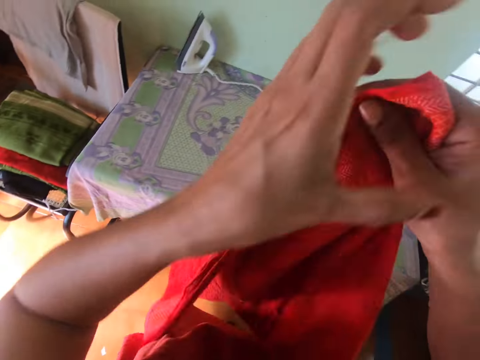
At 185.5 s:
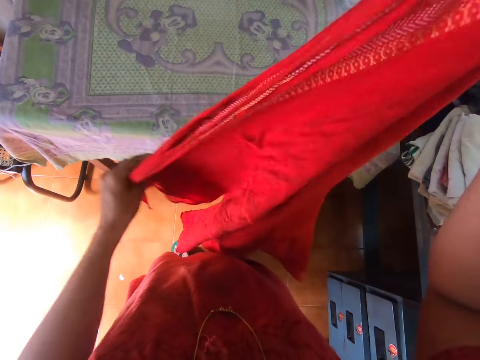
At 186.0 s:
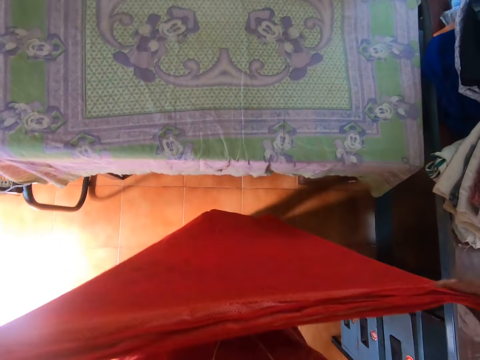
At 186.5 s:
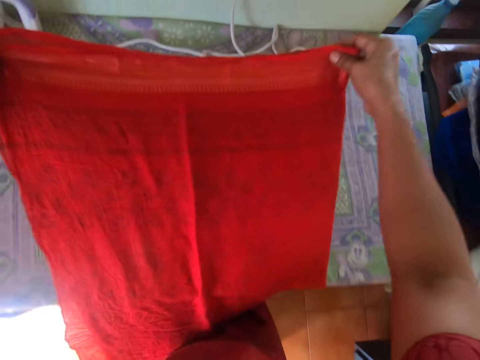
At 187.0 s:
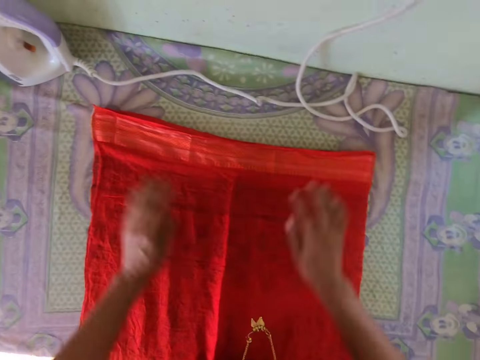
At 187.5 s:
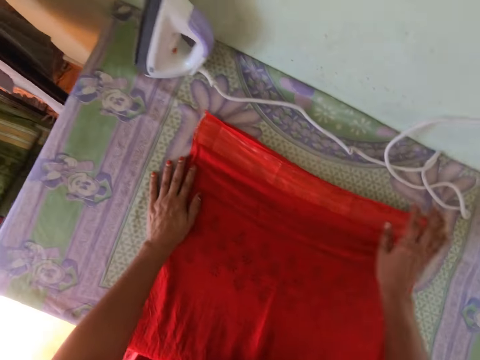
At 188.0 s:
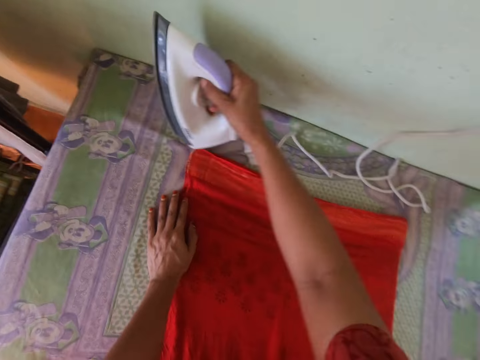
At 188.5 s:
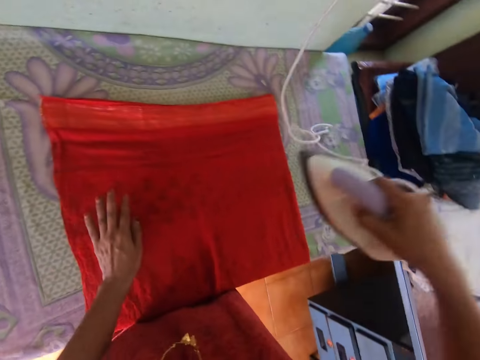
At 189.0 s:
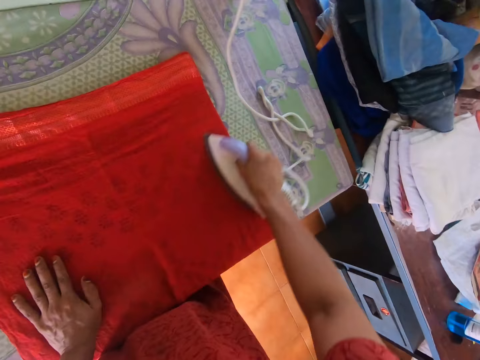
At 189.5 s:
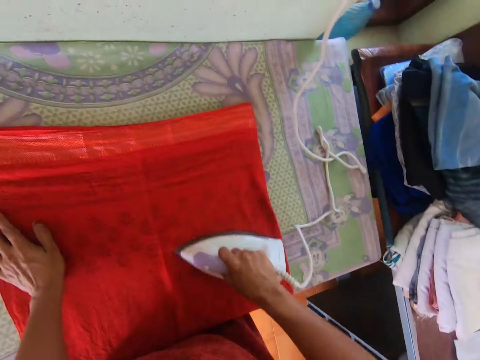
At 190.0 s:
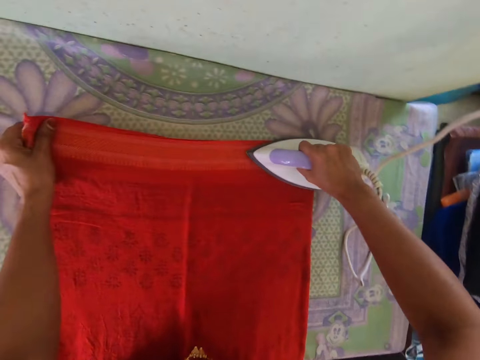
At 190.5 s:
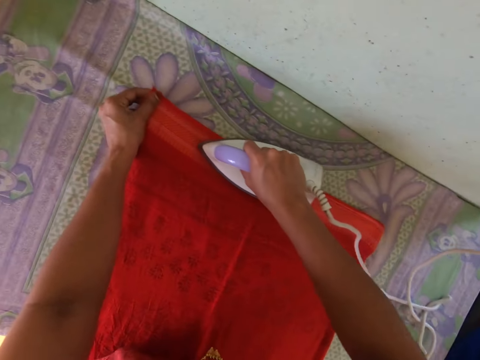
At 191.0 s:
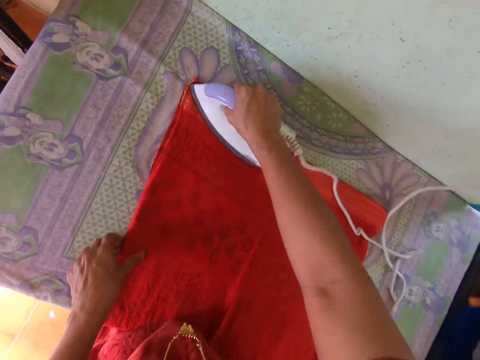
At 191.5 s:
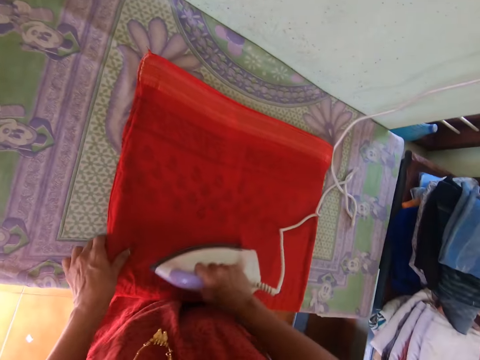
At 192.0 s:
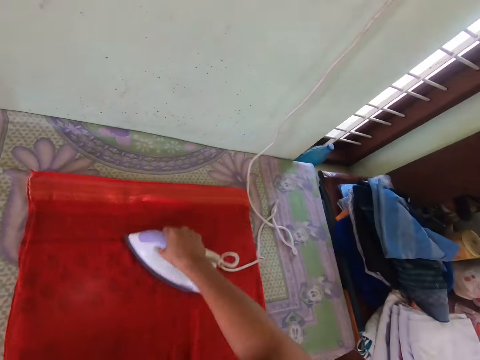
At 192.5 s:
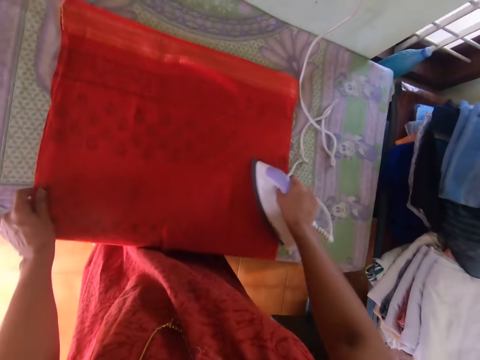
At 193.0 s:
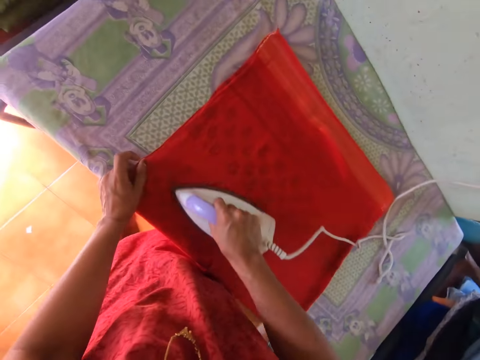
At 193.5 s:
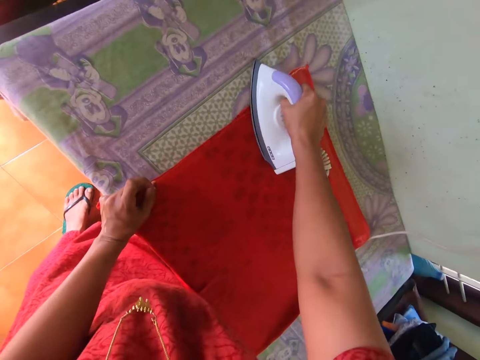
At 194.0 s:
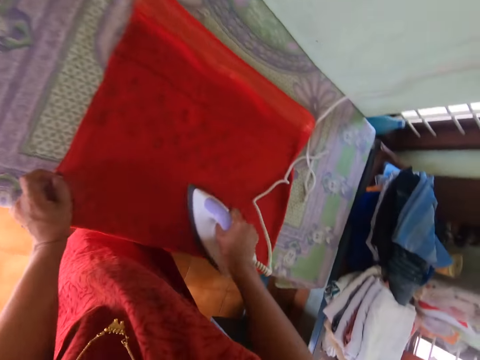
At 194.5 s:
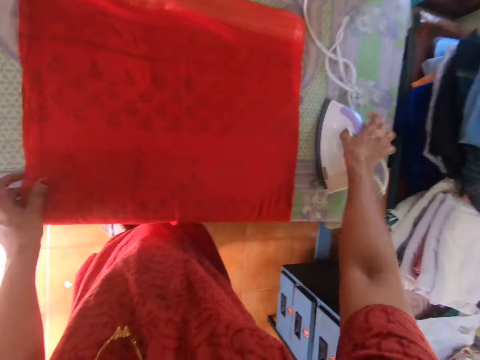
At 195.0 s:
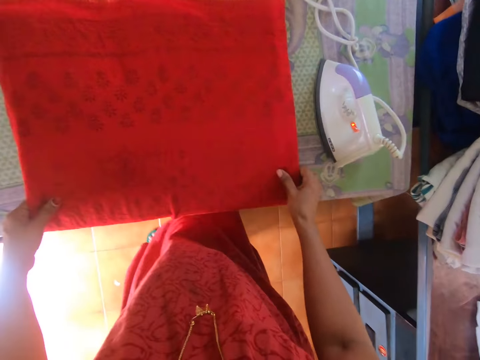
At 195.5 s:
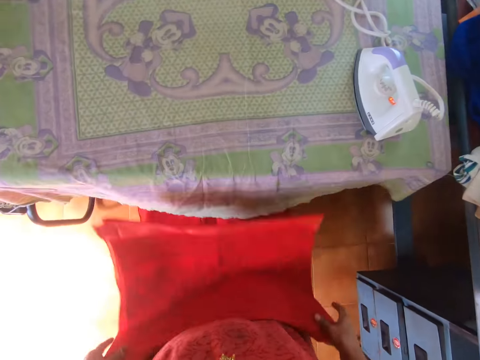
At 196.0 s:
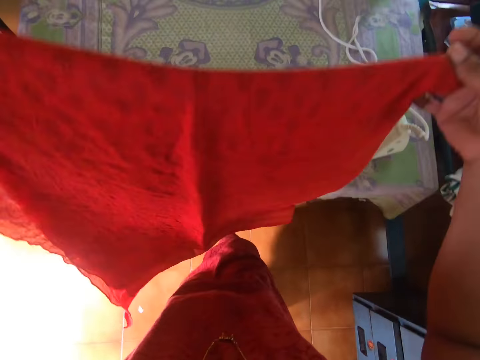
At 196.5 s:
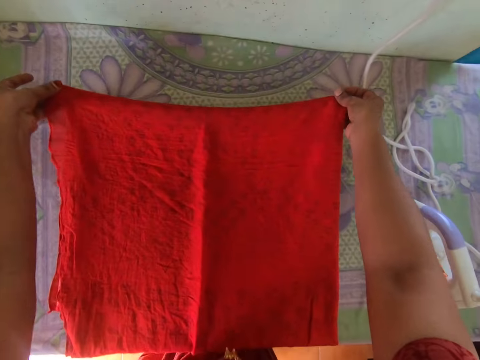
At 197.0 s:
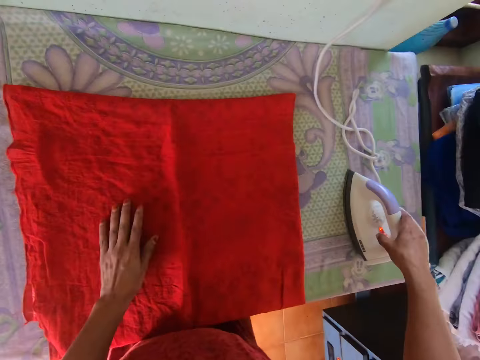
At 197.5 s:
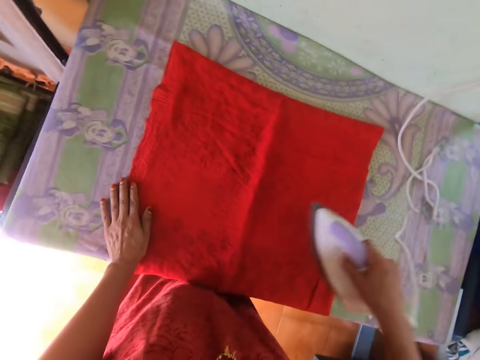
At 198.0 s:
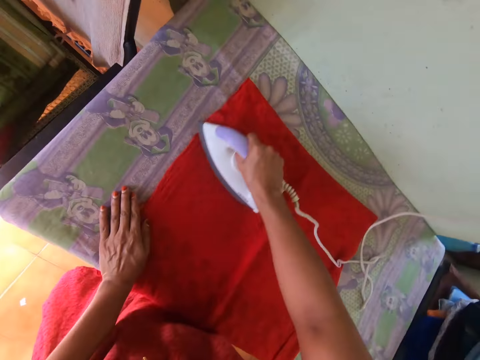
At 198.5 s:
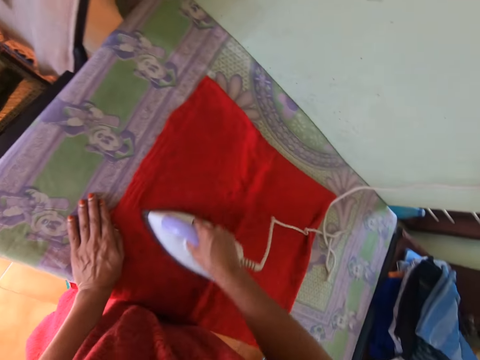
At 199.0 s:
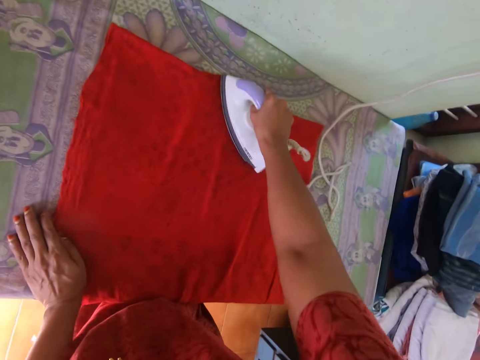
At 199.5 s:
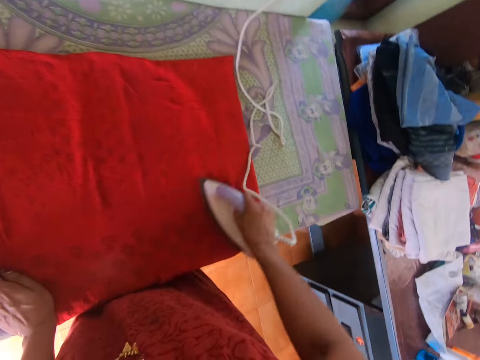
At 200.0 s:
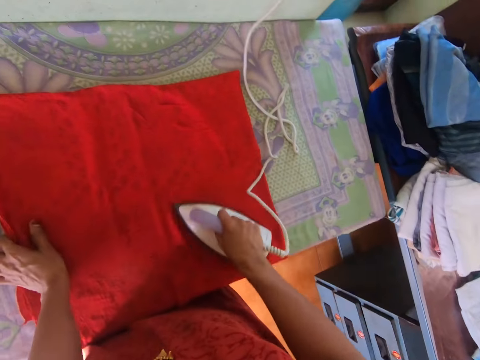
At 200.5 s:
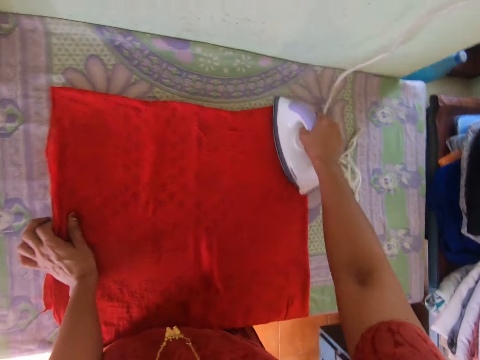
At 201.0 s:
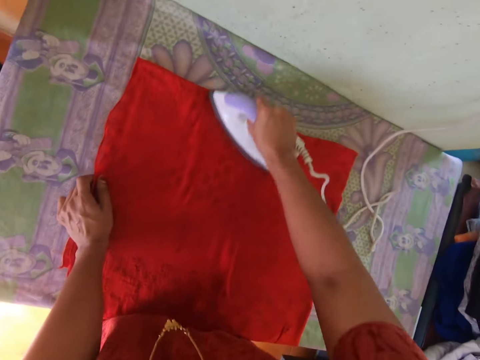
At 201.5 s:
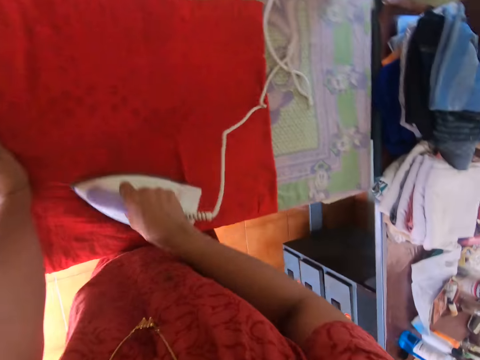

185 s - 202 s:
The camera wearer passes the cloth to her right hand from her left hand. She holds the cloth with both hands. She drops the cloth on the table with both hands. She smoothens the cloth on the table with both hands. She picks the iron from the table with her right hand. She moves her left hand on the cloth on the table. She presses the cloth on the table with the iron in her right hand. She holds the cloth on the table with her left hand. She drops the iron on the table with her right hand. She picks the cloth from the table with both hands. She turns the cloth. She drops the cloth on the table with both hands. She places her left hand on the cloth on the table. She picks the iron from the table with her right hand. She presses the cloth on the table with the iron in her right hand. She holds the cloth on the table with her left hand.

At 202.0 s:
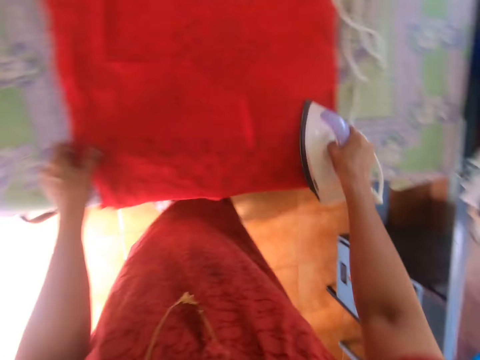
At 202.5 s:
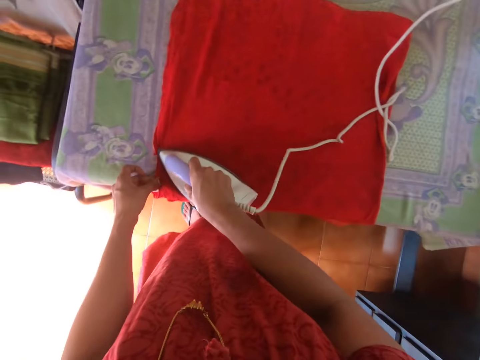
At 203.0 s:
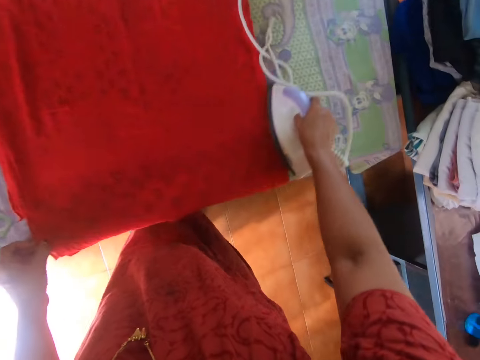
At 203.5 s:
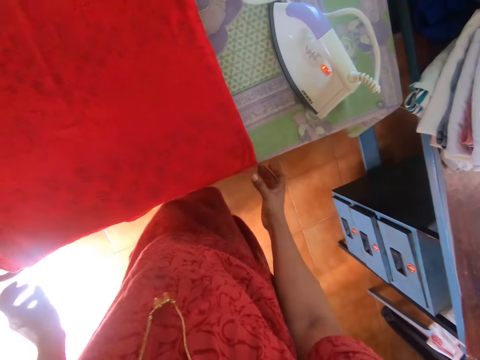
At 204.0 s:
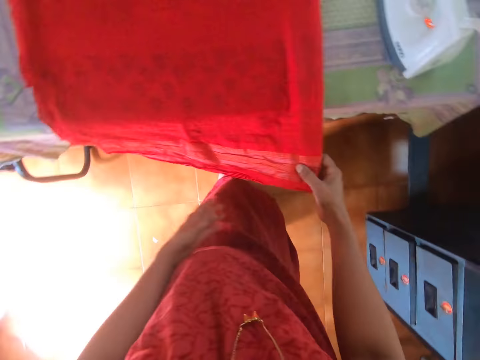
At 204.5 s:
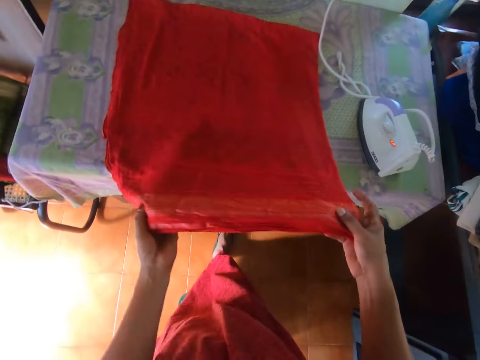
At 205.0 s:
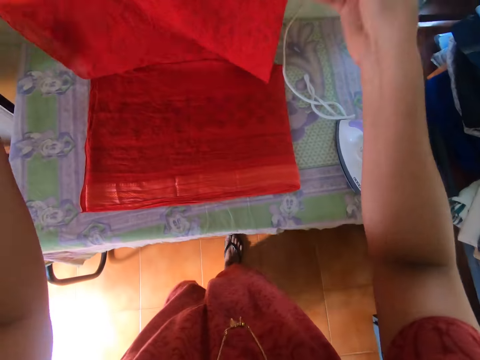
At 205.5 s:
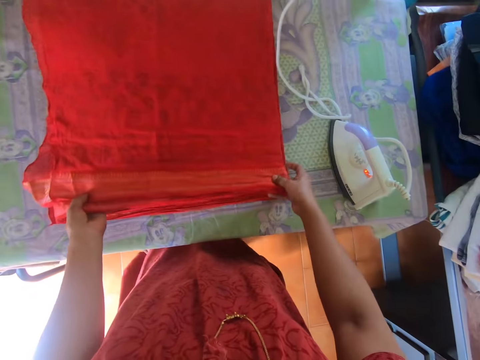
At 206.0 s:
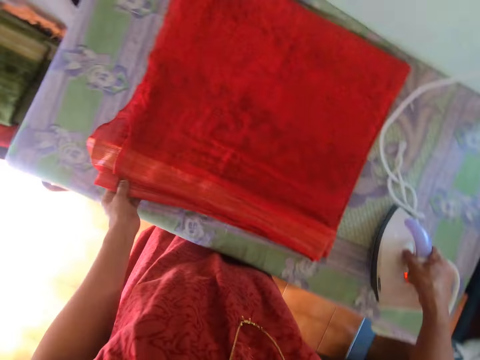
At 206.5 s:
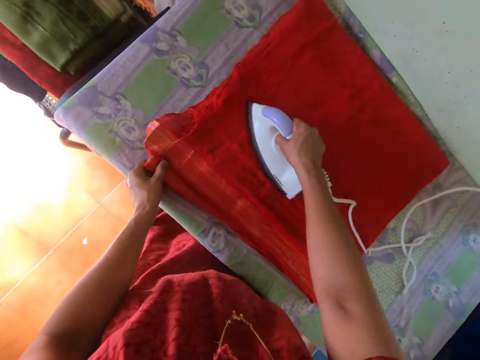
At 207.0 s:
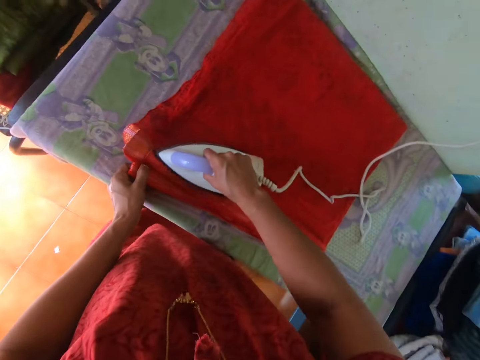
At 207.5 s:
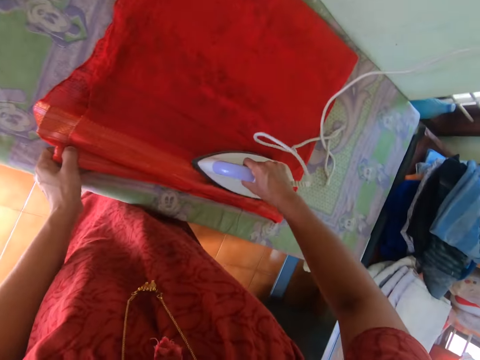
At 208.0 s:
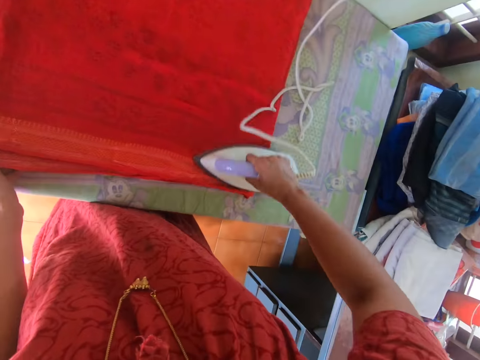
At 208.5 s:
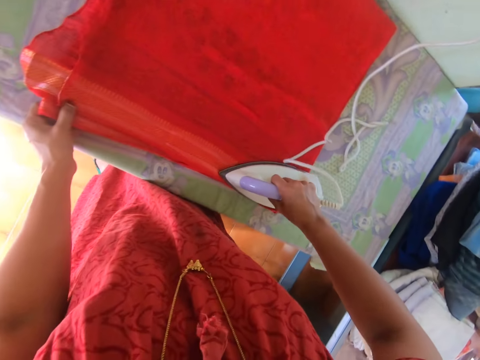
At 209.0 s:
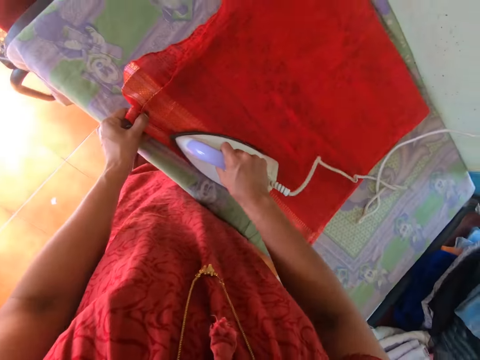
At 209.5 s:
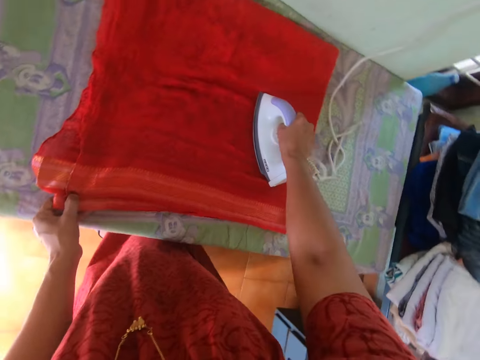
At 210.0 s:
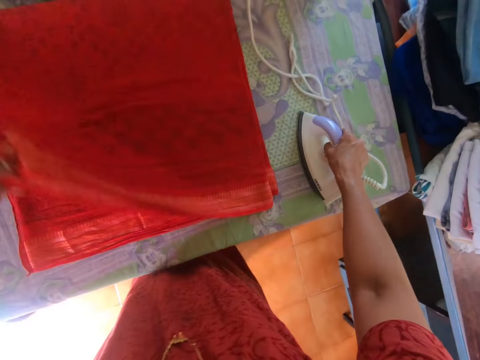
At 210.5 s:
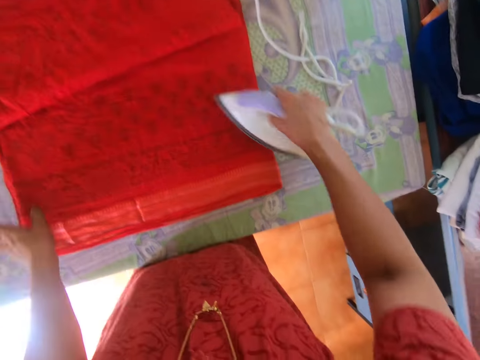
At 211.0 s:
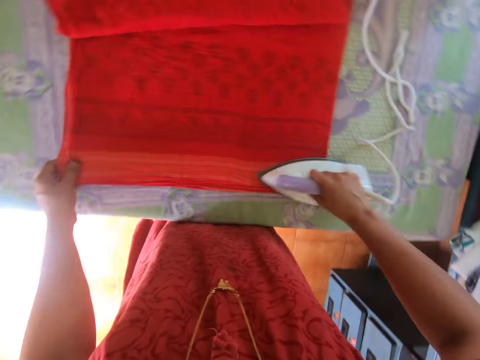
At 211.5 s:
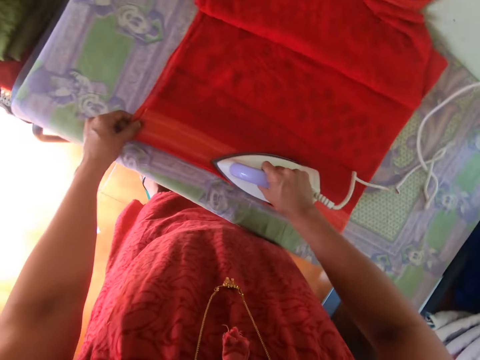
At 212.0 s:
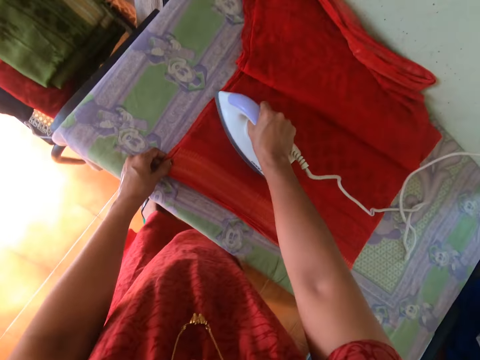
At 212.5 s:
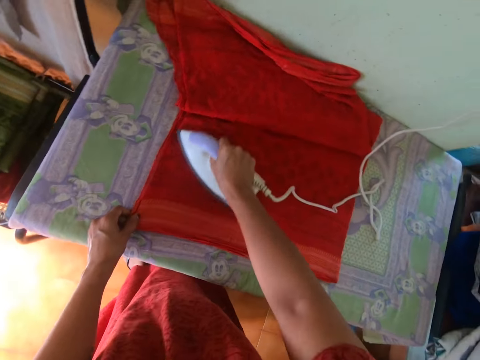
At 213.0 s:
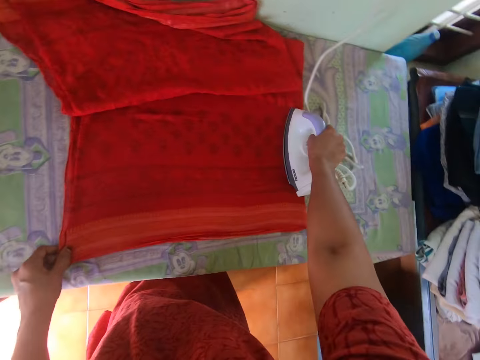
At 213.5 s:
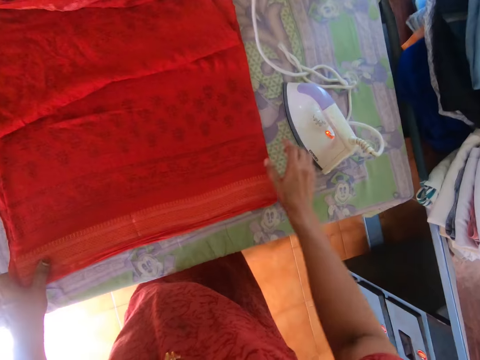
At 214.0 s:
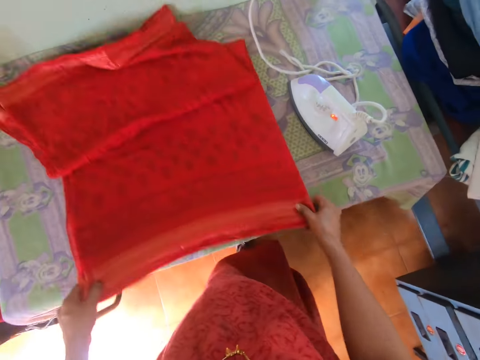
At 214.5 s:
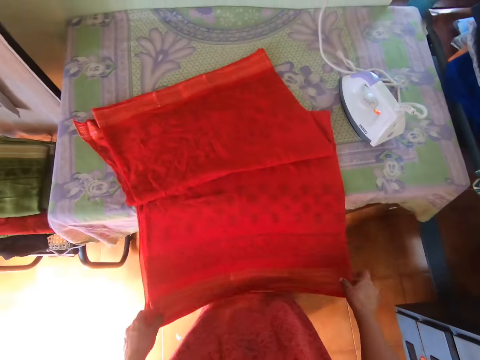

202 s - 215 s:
The camera wearer drops the iron on the table with her right hand. She holds the cloth on the table with her right hand. She stretches the cloth. She raises the cloth from the table with both hands. She drops the cloth on the table with her left hand. She picks the iron from the table with her right hand. She presses the cloth on the table with the iron in her right hand. She unwraps the cloth on the table with her left hand. She interacts with a girl. She presses the cloth on the table with the iron in her right hand. She drops the iron on the table with her right hand. She moves the cloth on the table with both hands. She stretches the cloth.
